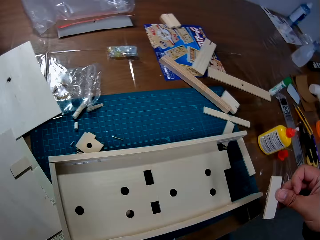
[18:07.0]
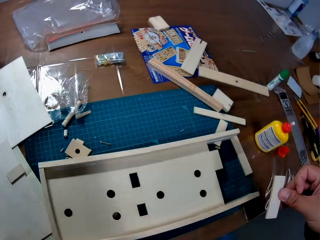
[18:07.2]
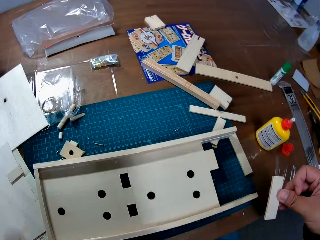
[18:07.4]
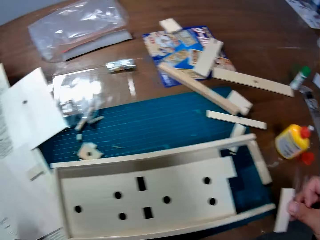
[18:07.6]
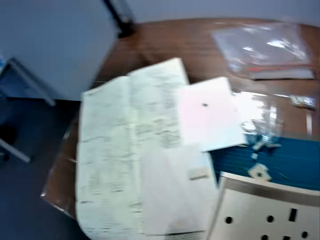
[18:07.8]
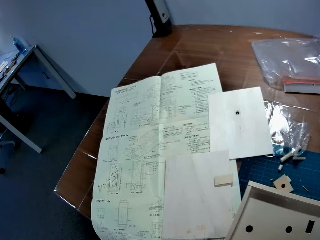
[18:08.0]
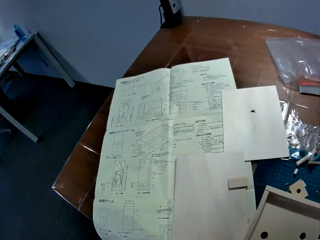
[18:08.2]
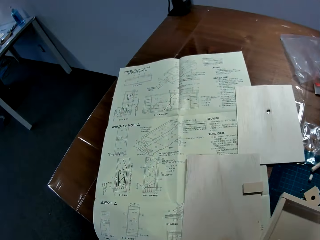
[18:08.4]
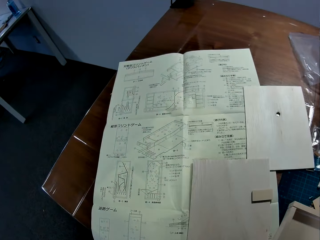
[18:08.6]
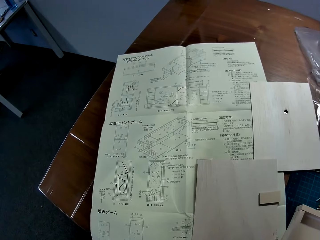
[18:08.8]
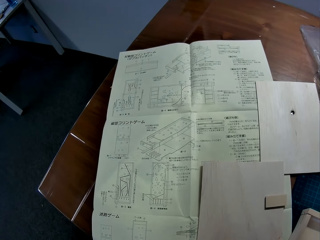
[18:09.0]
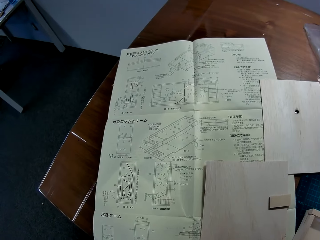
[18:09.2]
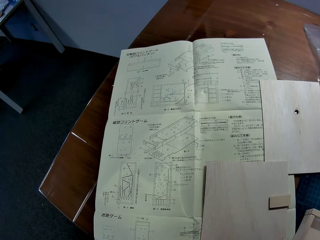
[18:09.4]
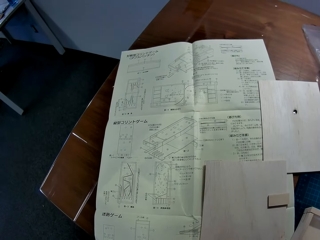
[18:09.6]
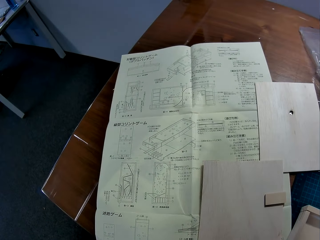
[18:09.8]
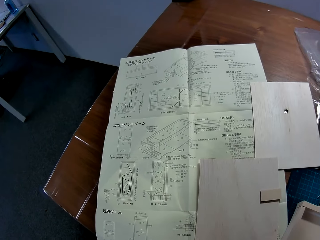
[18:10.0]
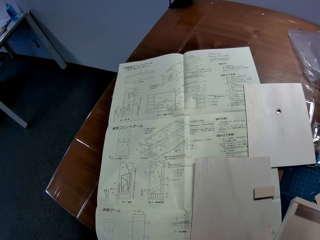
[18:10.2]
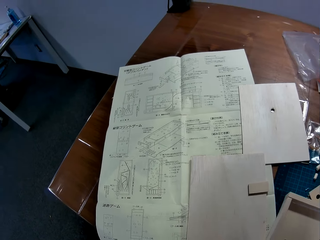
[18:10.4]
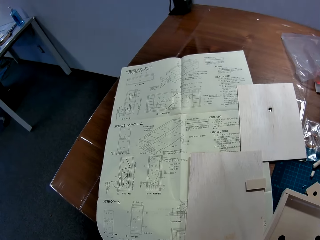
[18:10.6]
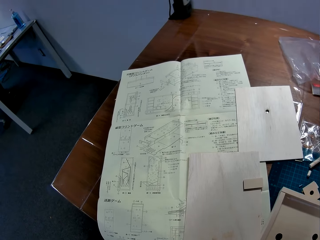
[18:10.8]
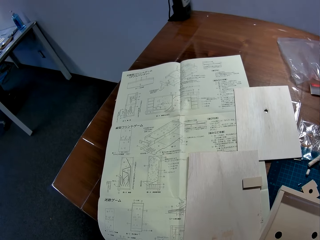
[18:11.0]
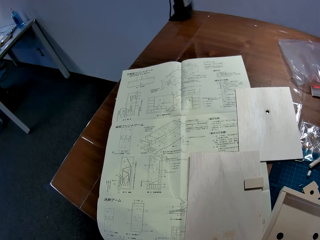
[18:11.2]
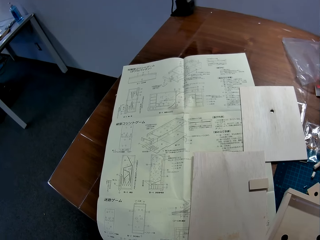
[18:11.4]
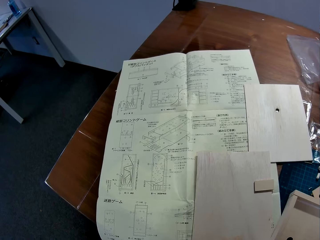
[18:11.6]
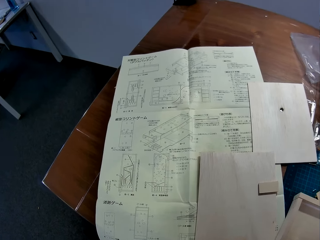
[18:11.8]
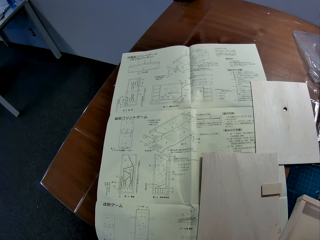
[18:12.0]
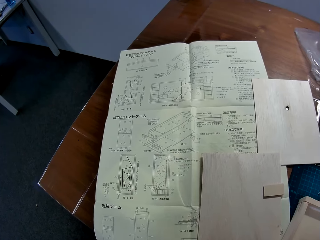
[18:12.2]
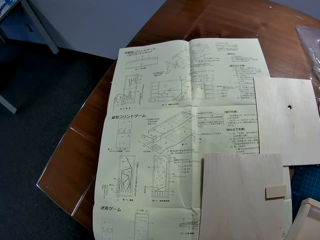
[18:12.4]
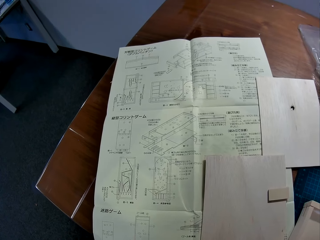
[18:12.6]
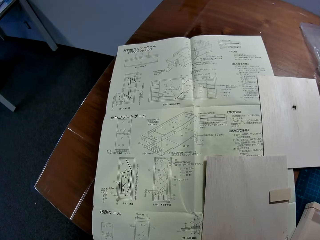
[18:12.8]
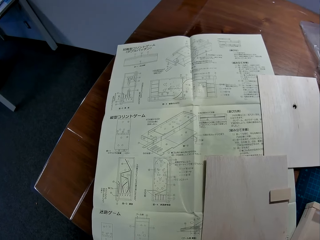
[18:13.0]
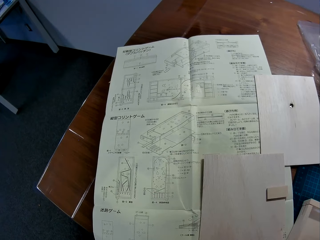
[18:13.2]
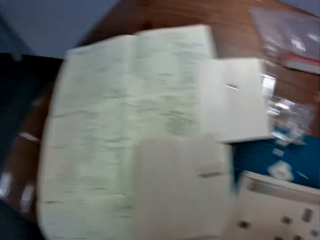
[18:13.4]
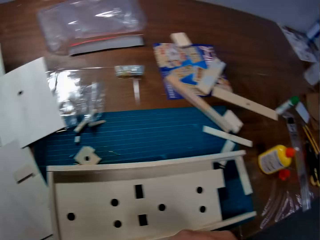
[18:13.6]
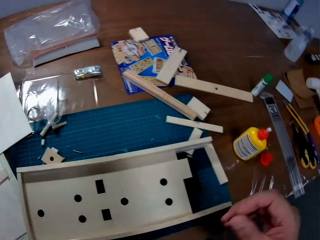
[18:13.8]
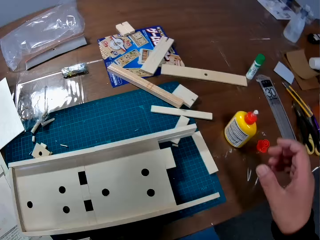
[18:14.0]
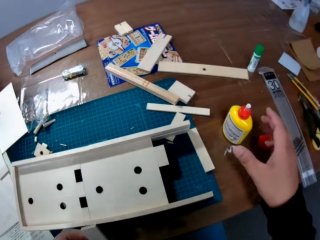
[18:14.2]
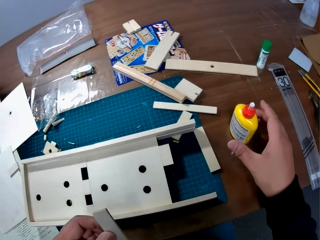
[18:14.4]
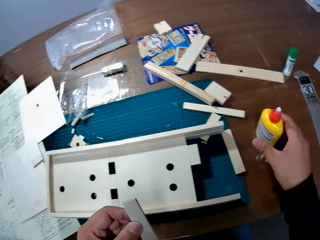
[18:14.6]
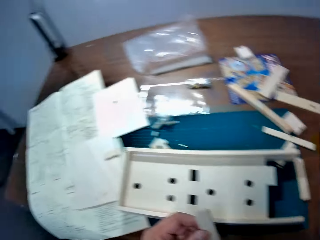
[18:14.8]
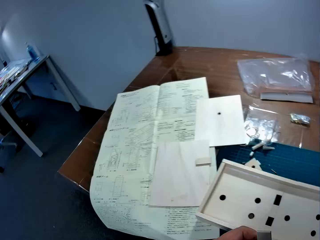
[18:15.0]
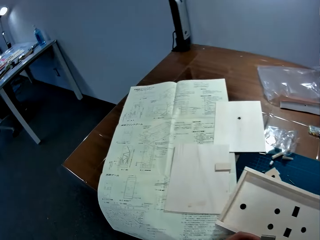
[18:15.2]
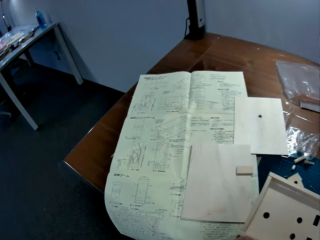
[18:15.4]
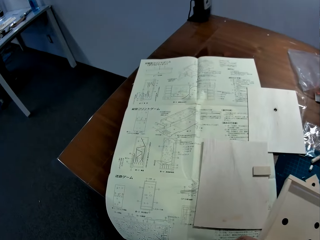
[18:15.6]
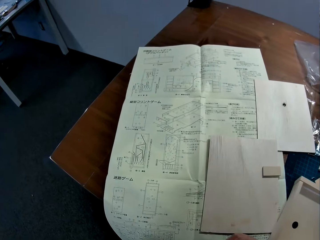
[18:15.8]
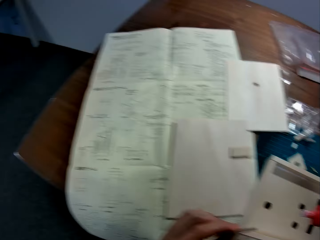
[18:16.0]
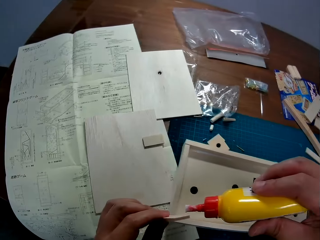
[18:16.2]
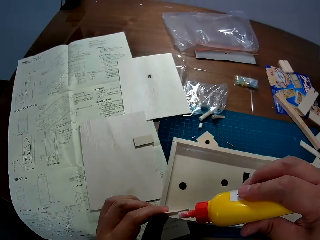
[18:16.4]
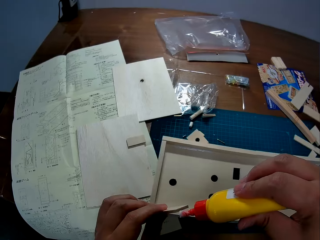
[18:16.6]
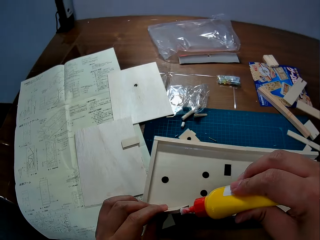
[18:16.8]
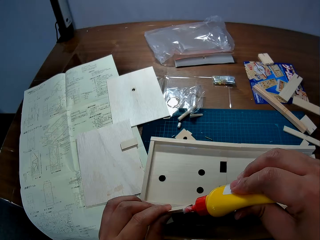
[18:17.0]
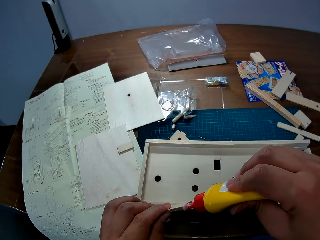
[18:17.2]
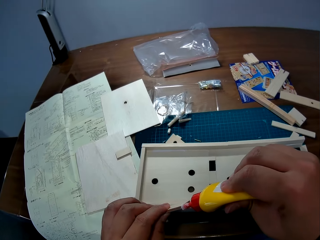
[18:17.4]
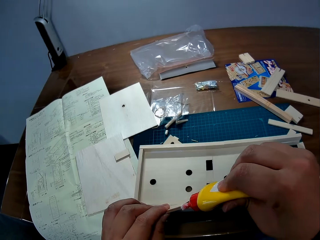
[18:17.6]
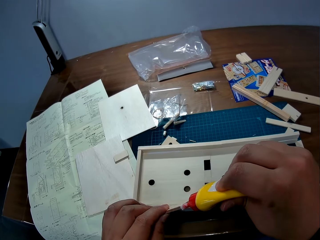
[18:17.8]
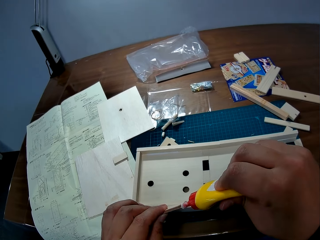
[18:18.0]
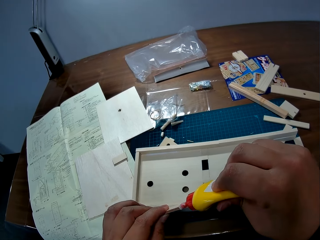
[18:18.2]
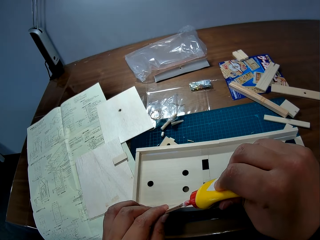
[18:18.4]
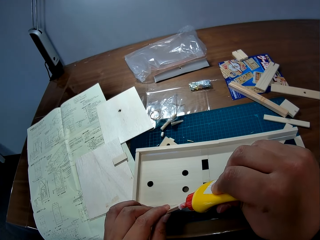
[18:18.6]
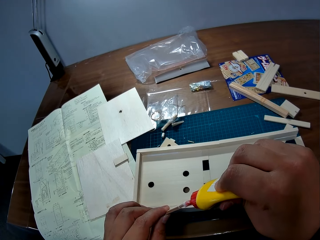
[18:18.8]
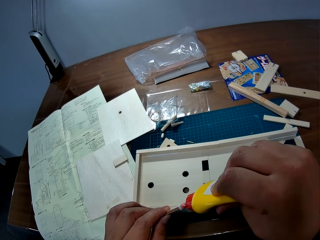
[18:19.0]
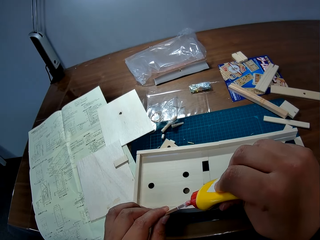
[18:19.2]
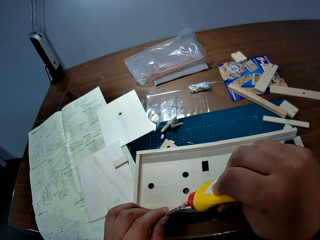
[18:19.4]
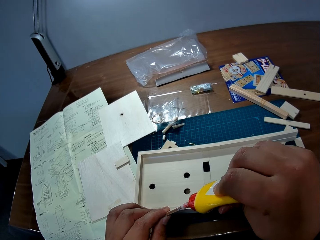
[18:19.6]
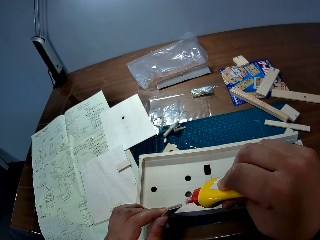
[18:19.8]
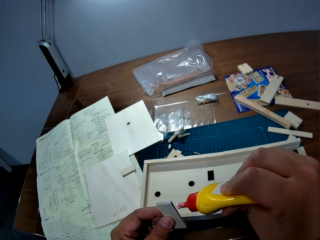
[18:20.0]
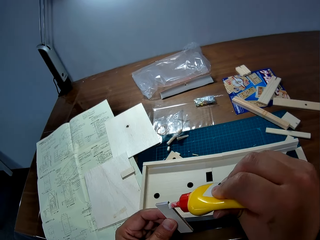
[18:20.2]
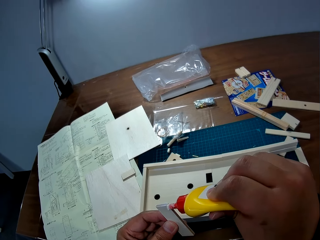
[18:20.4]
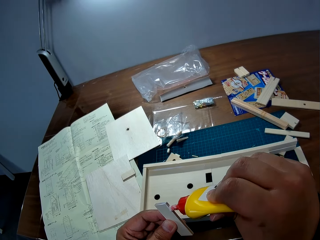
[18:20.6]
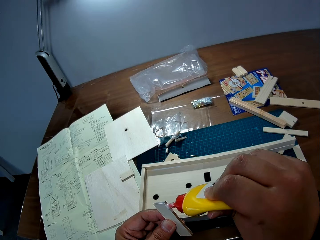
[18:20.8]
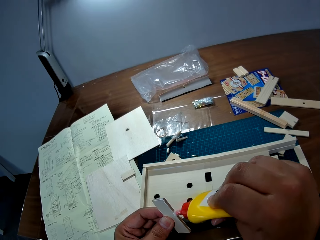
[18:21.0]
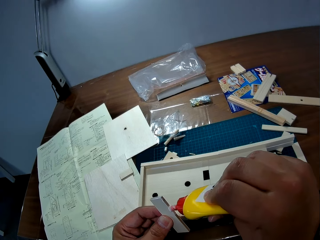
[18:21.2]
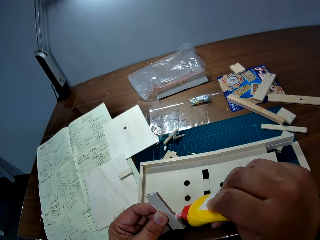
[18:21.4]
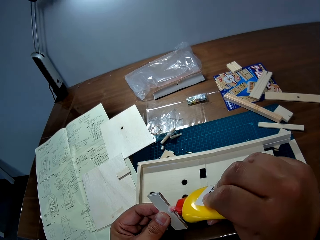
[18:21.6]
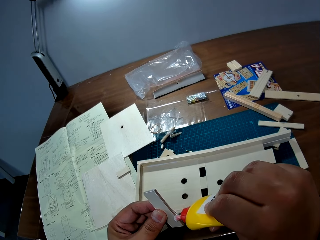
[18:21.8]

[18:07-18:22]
The camera wearer disconnects something. He reads the manual. He picks up the bottle of glue from the table with his right hand. He stares at the blueprint on the table. He applies glue to the piece of wood in his left hand.

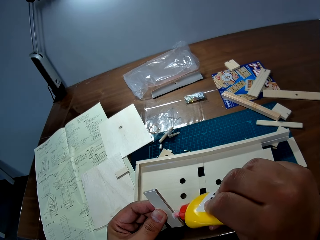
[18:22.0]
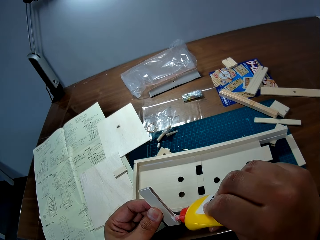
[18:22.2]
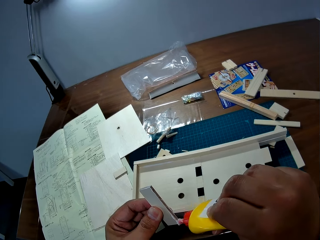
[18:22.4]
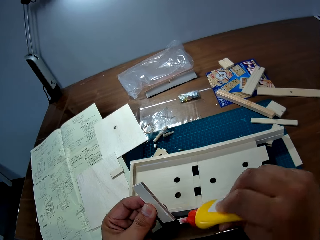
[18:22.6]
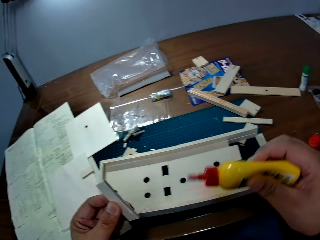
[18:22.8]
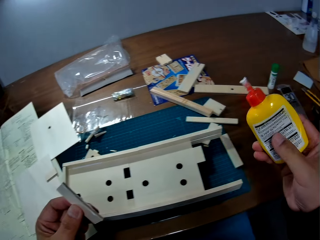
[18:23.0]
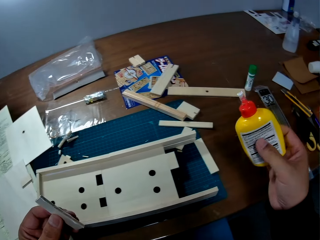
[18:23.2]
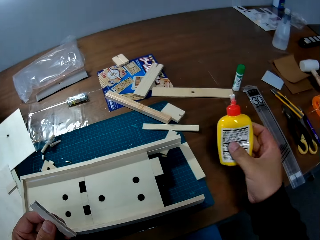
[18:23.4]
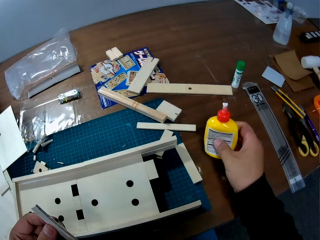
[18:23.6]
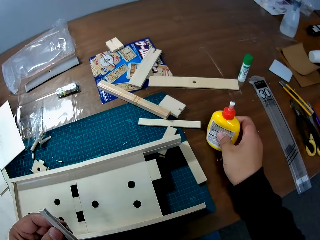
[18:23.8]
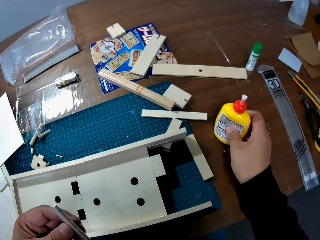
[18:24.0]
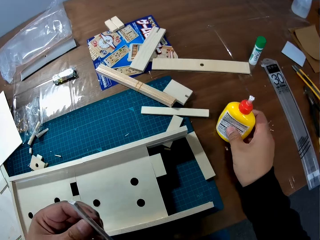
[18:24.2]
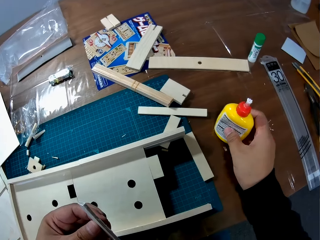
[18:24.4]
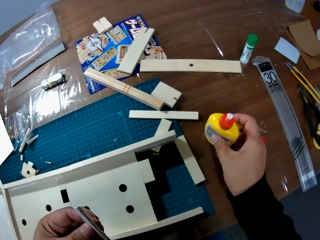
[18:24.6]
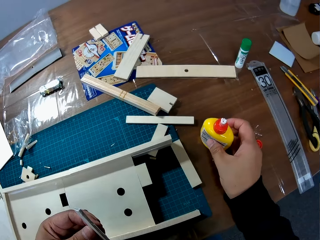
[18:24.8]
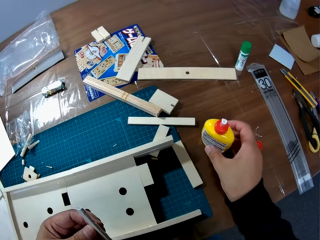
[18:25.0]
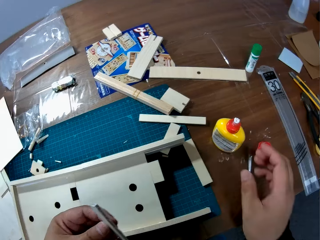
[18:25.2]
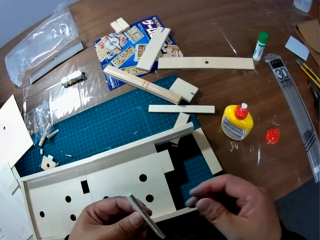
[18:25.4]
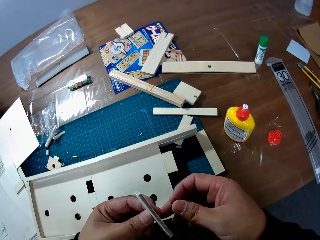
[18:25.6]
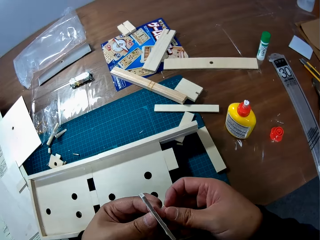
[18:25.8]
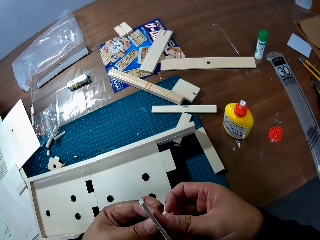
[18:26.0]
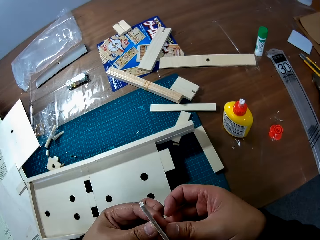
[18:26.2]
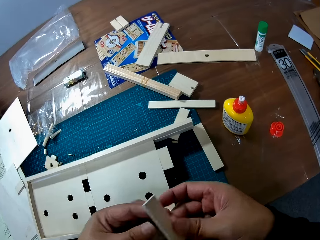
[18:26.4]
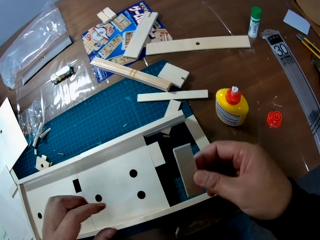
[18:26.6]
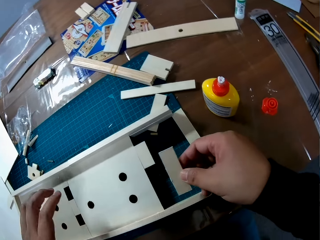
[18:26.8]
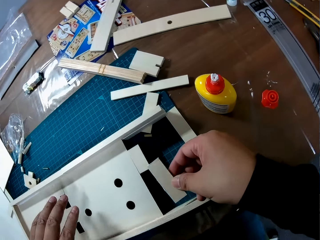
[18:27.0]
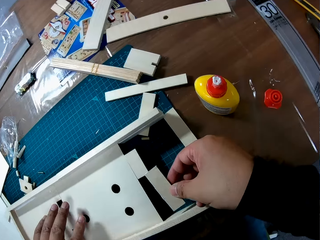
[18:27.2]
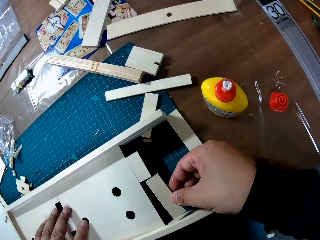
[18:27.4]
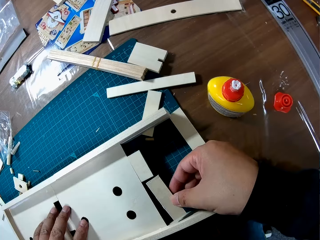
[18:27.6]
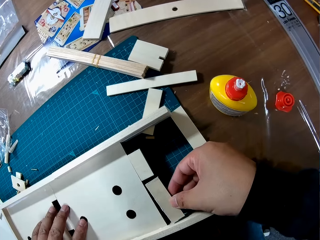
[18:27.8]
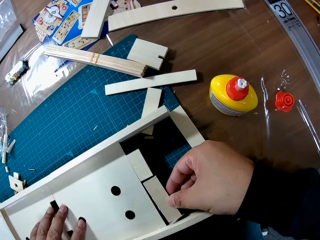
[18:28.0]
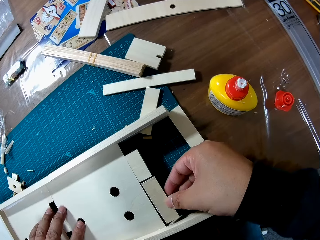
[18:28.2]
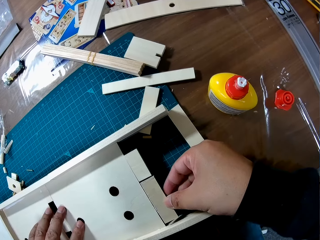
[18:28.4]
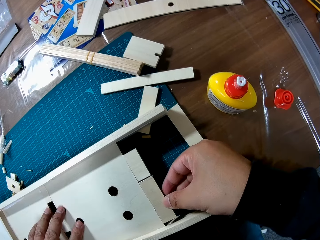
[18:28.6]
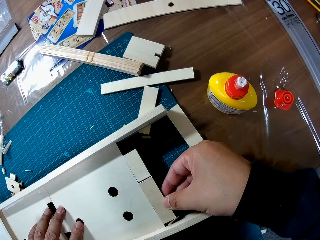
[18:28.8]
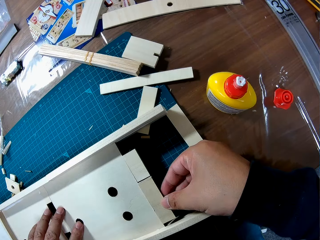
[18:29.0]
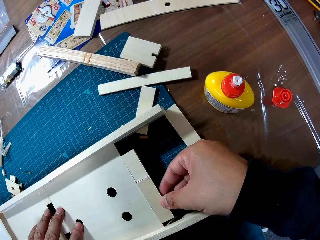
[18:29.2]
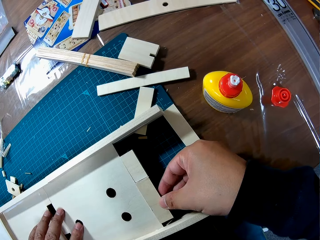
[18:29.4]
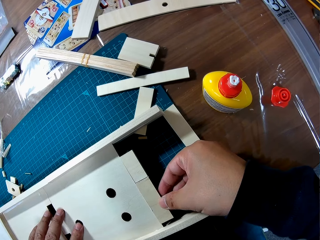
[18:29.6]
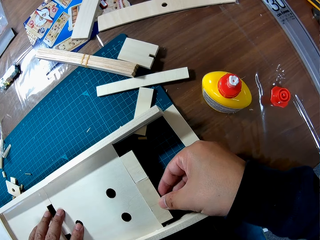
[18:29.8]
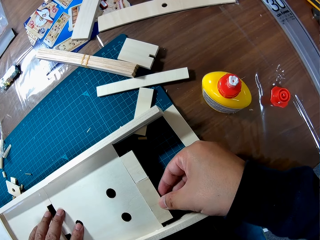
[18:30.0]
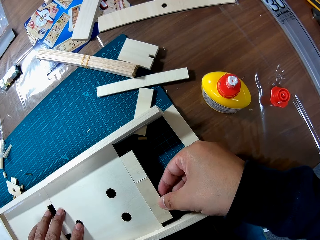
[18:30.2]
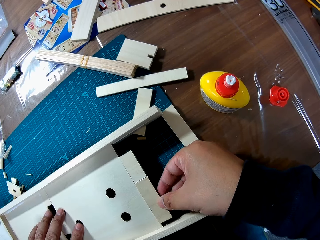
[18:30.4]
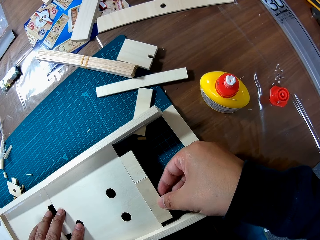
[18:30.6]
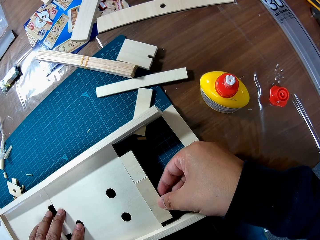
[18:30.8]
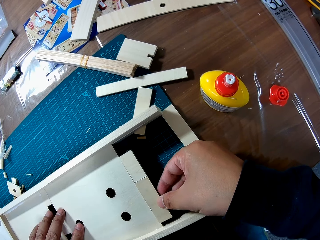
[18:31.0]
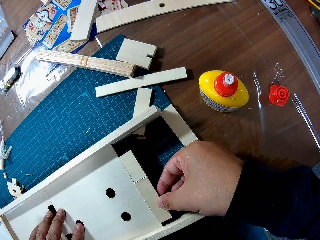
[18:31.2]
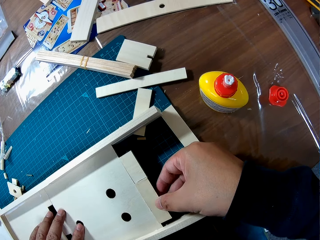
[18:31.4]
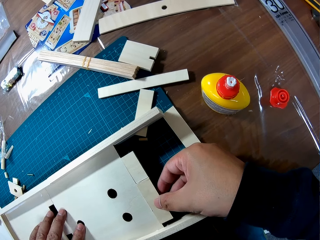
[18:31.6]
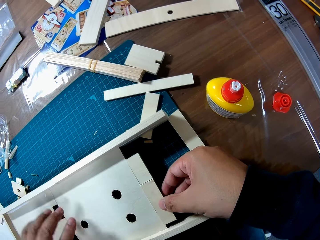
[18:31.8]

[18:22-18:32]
The camera wearer drops the bottle of glue on the table. He passes the piece of wood from his left hand to his right hand. He attaches the piece of wood in his right hand to the wooden mechanical model. He holds the wooden mechanical model on the table with his left hand.
